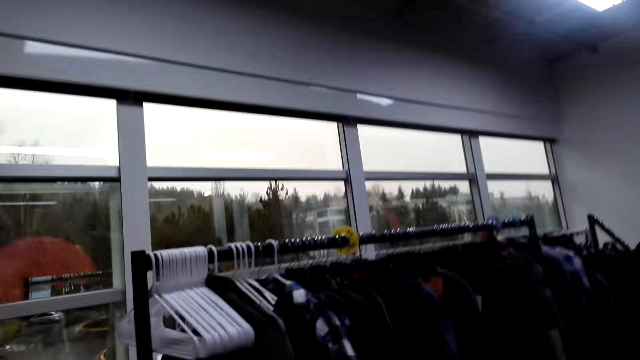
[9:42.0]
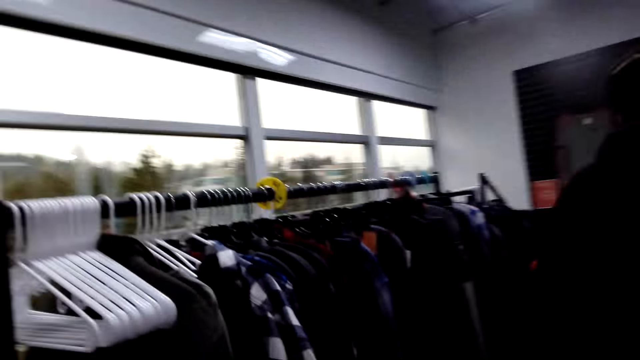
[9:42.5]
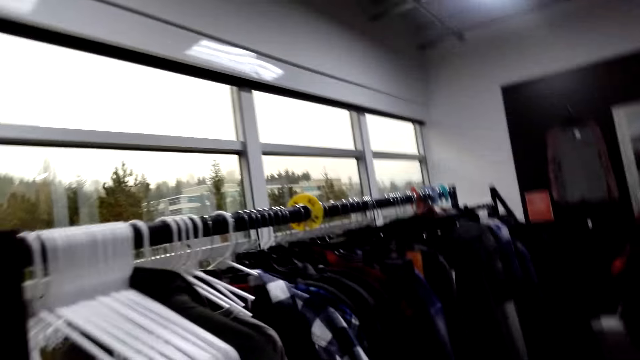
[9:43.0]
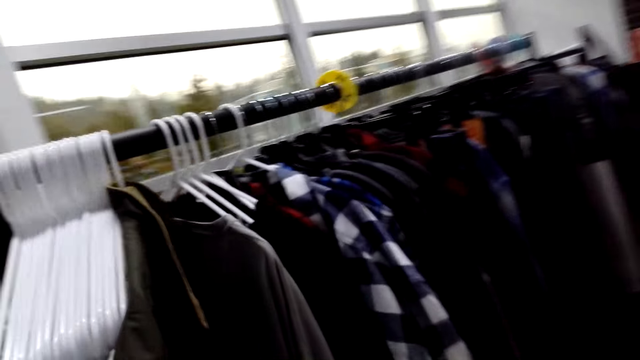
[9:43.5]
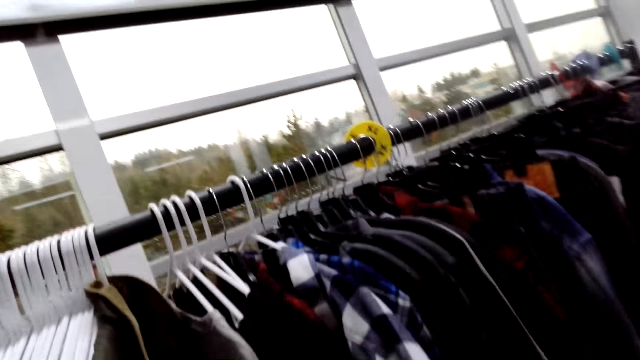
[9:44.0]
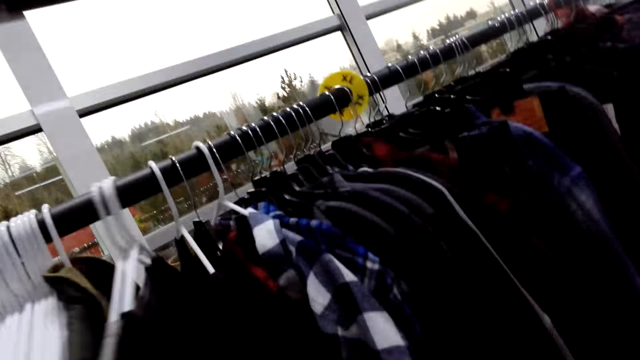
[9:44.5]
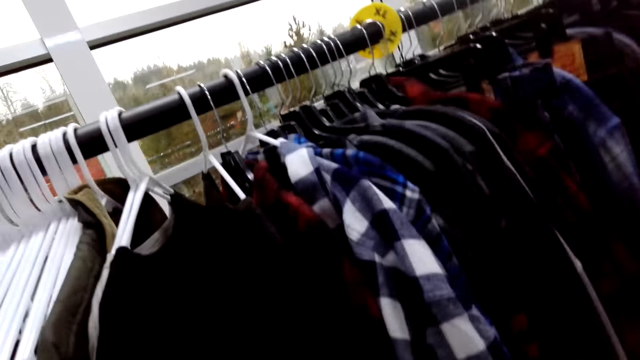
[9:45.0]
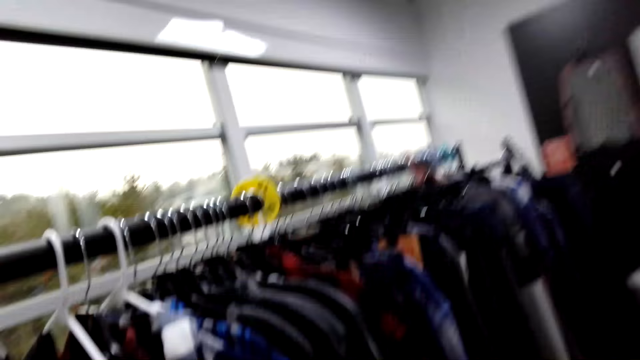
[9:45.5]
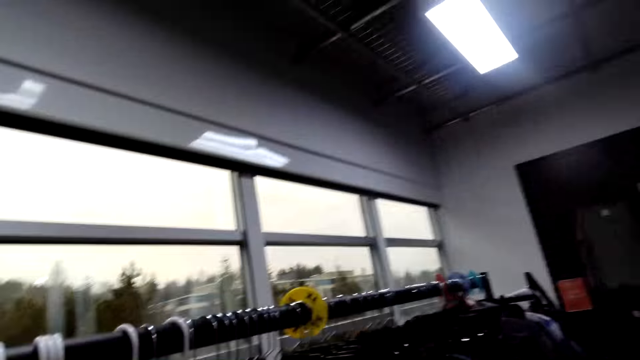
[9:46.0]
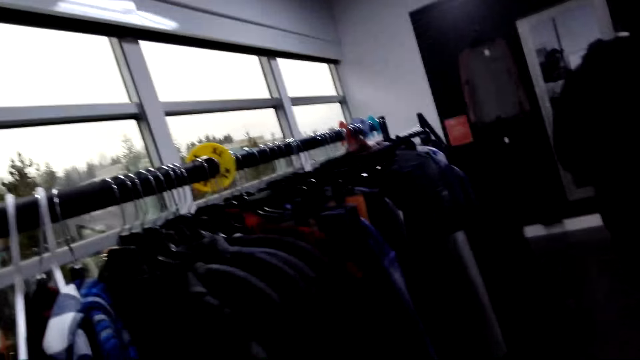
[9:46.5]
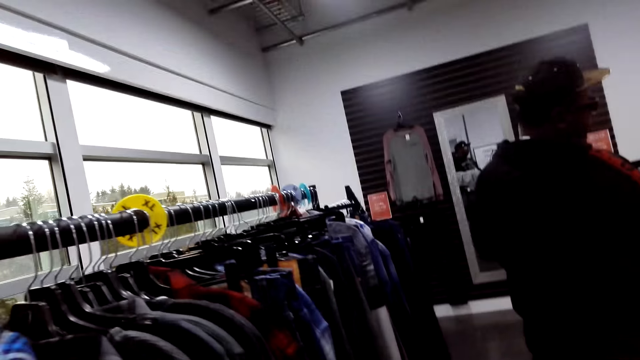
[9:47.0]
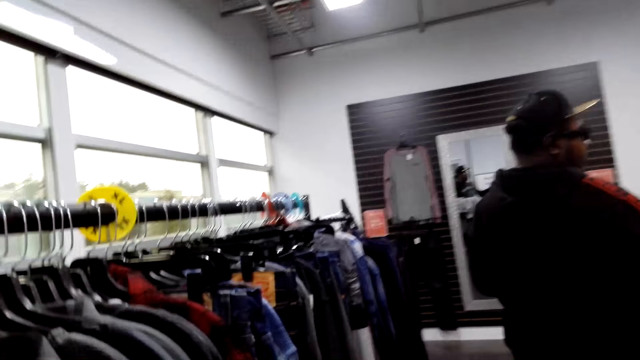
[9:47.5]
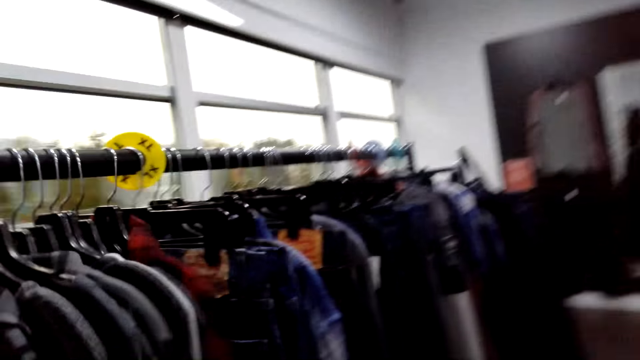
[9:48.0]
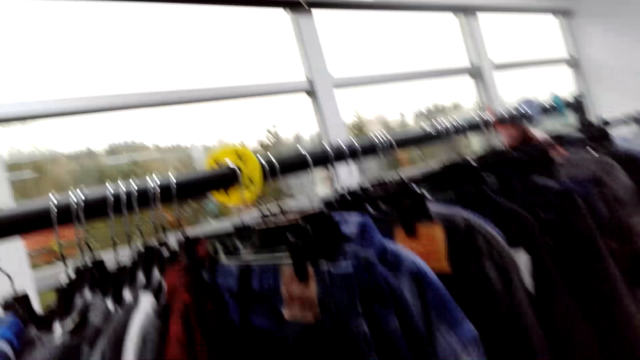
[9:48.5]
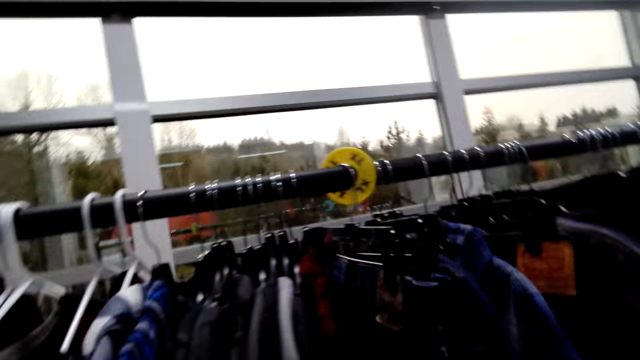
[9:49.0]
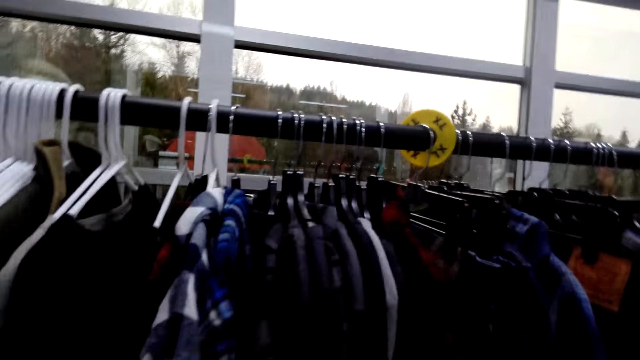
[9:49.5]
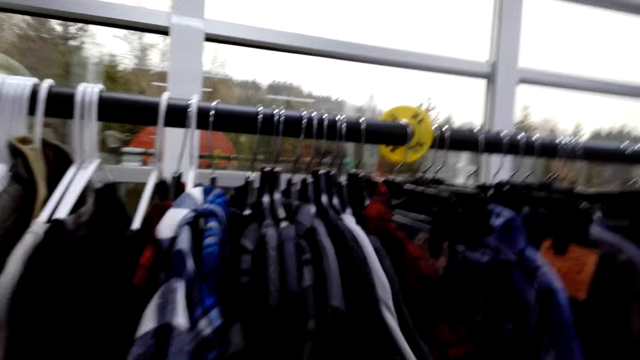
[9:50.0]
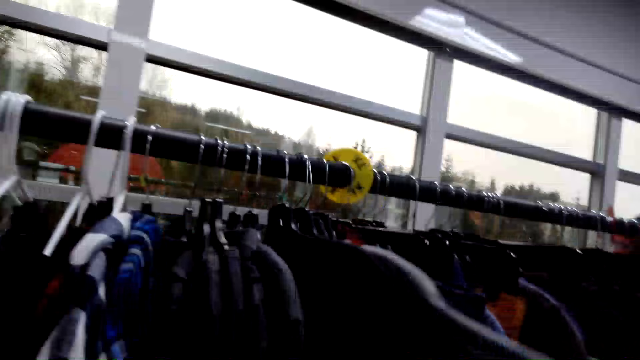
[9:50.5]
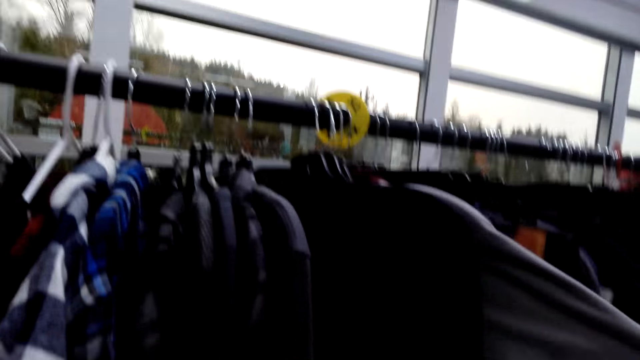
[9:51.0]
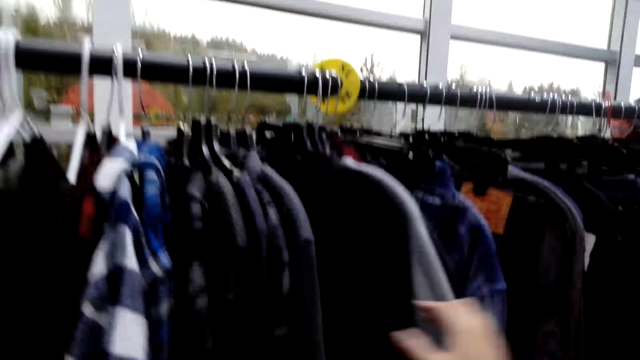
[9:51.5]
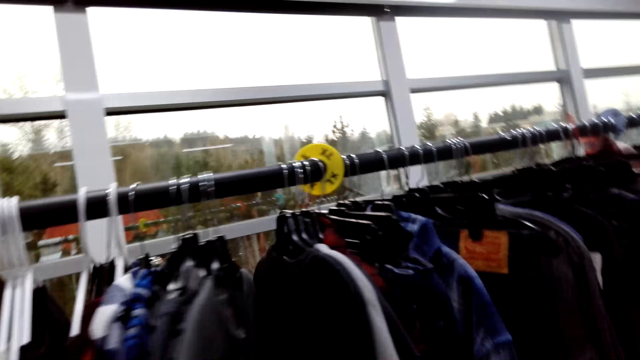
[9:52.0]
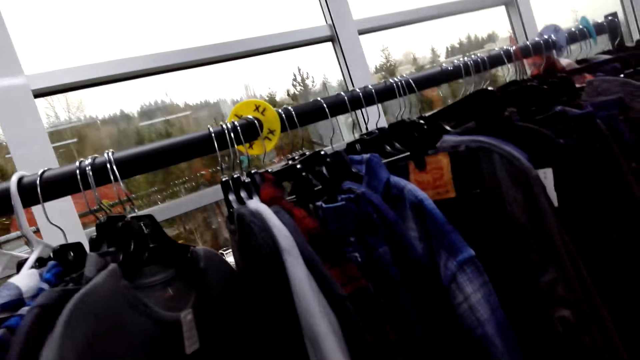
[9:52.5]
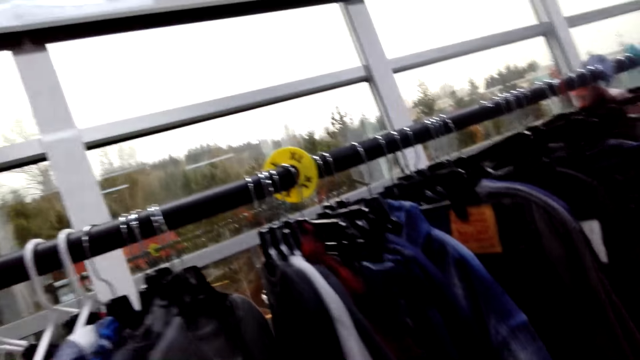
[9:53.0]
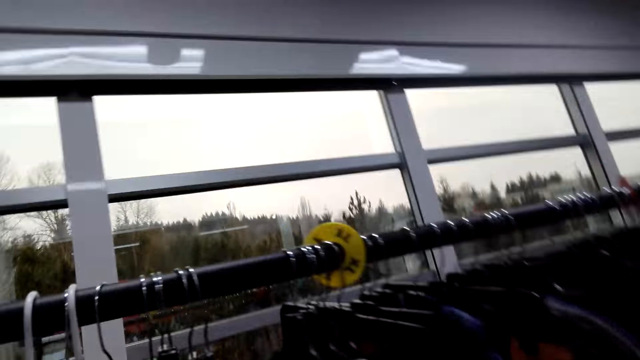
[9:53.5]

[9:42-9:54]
The camera wearer walks around. They move the clothes on the cloth line.

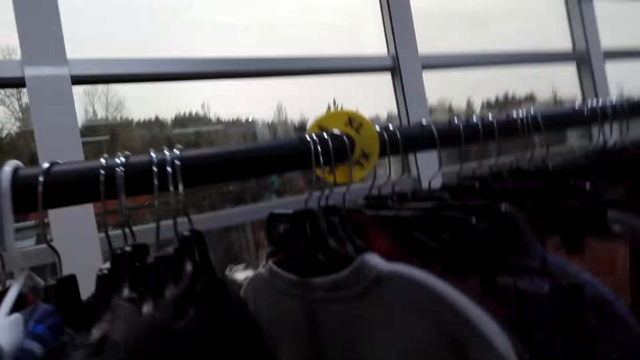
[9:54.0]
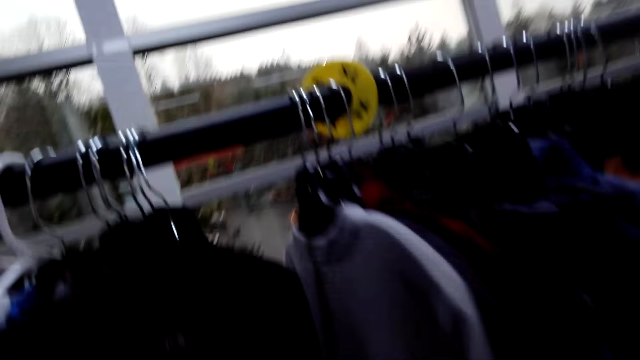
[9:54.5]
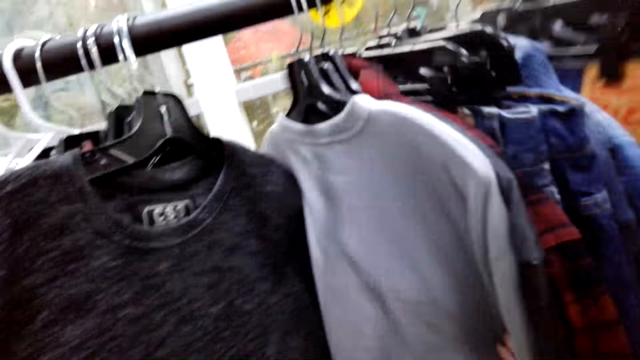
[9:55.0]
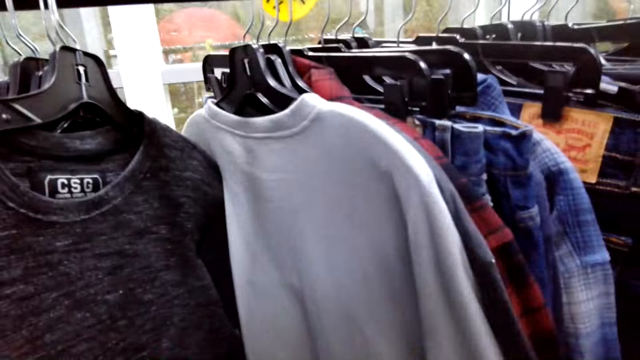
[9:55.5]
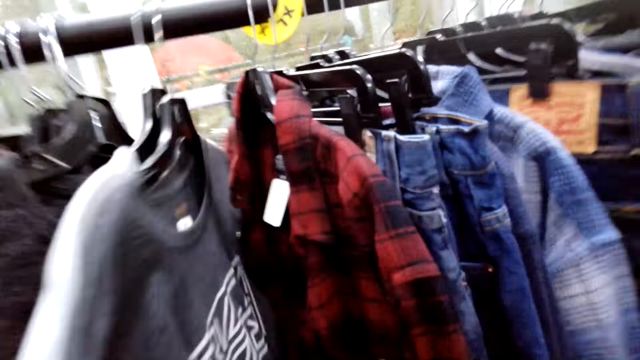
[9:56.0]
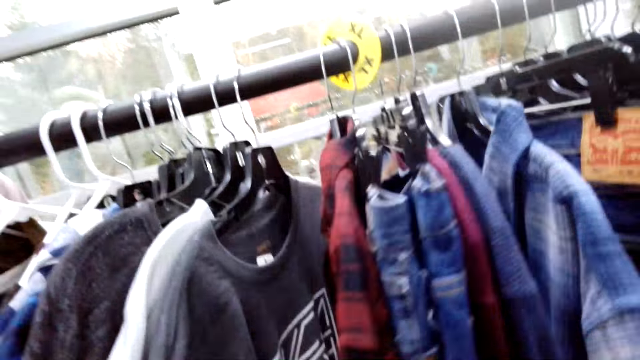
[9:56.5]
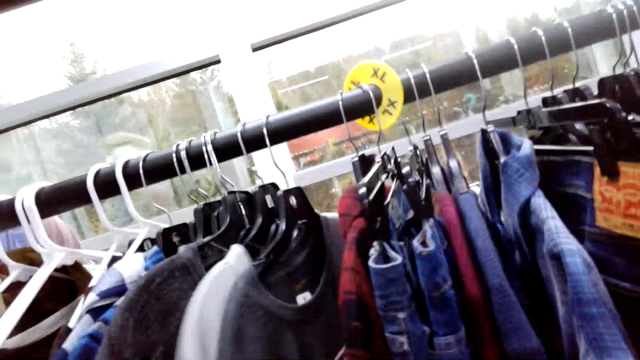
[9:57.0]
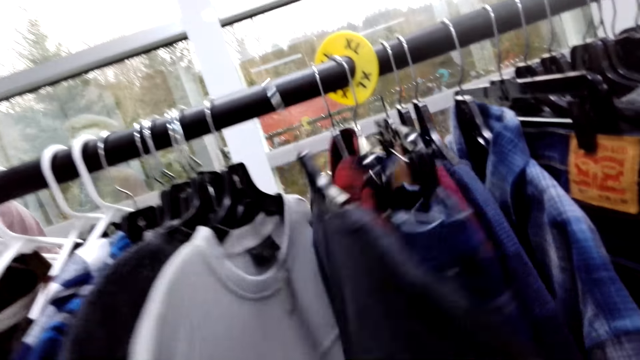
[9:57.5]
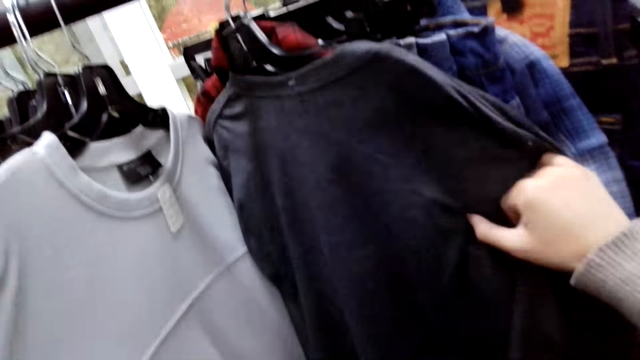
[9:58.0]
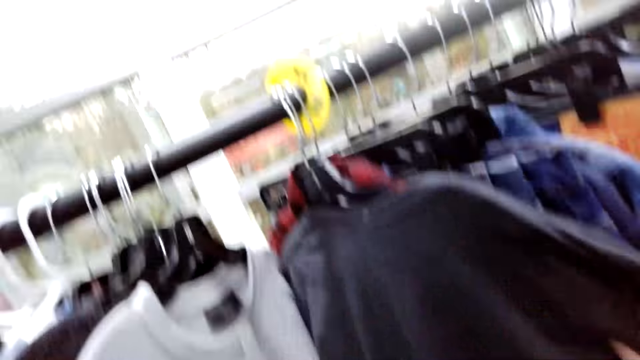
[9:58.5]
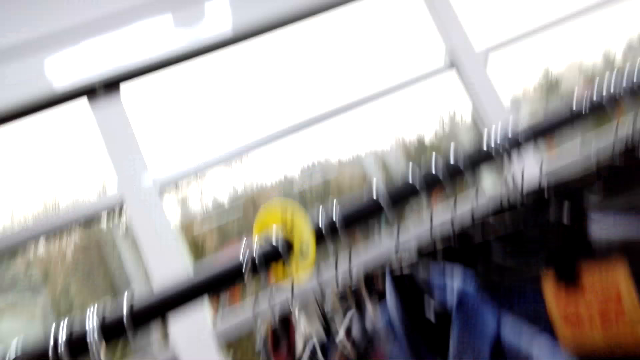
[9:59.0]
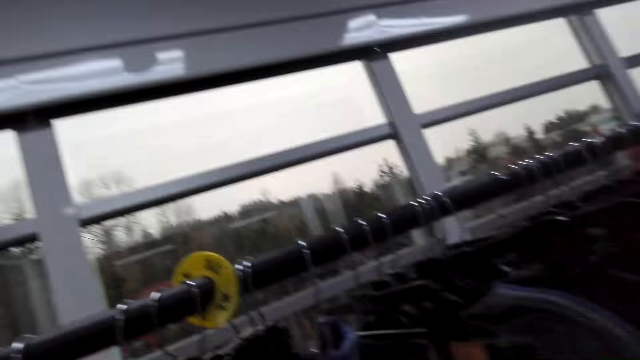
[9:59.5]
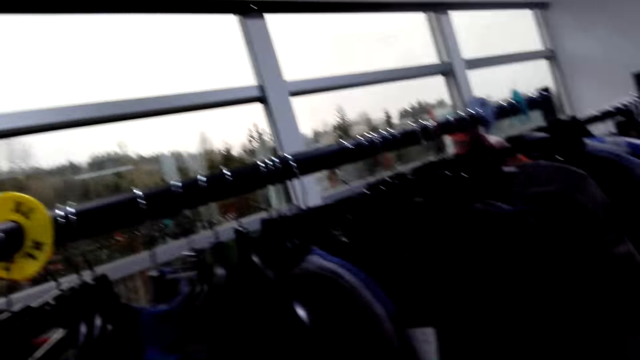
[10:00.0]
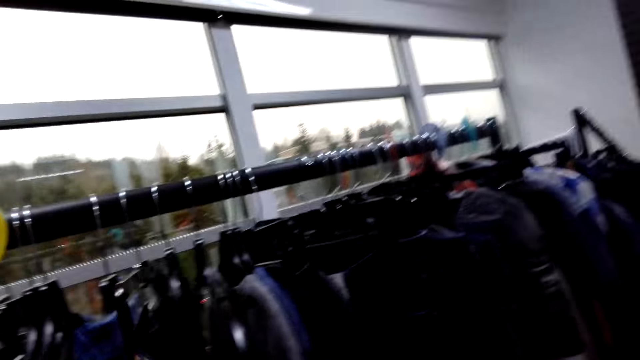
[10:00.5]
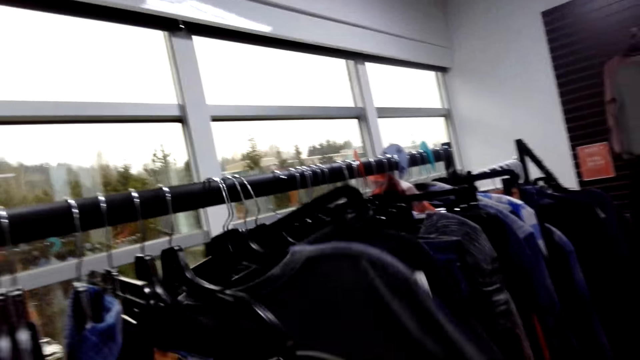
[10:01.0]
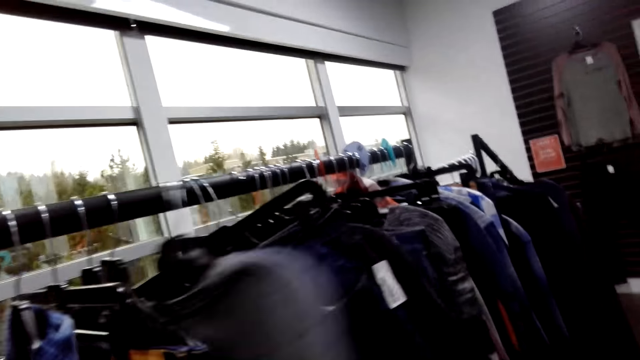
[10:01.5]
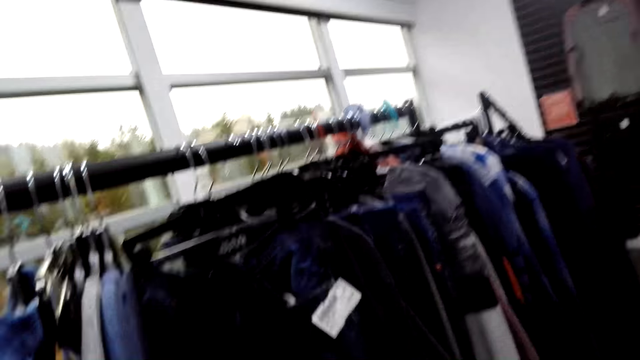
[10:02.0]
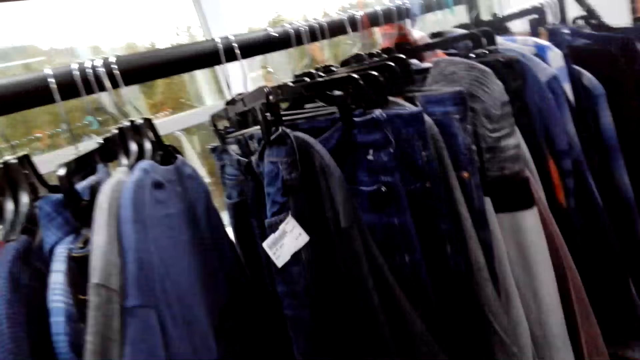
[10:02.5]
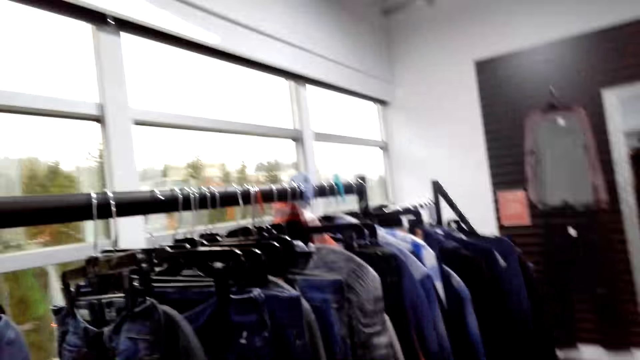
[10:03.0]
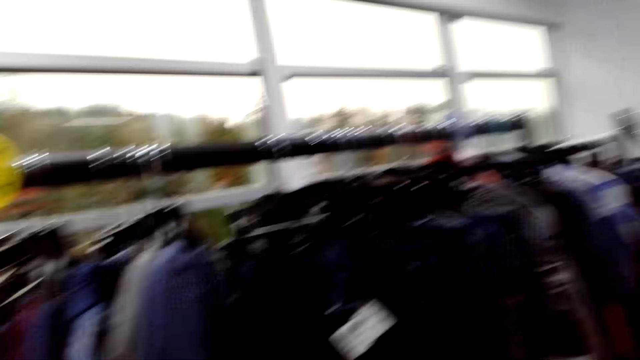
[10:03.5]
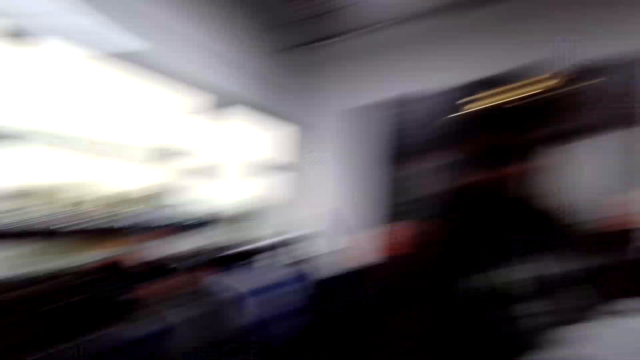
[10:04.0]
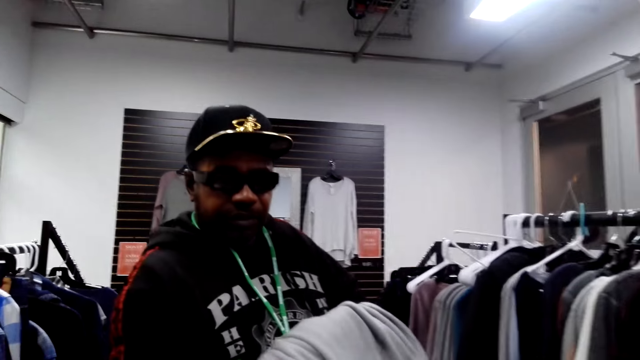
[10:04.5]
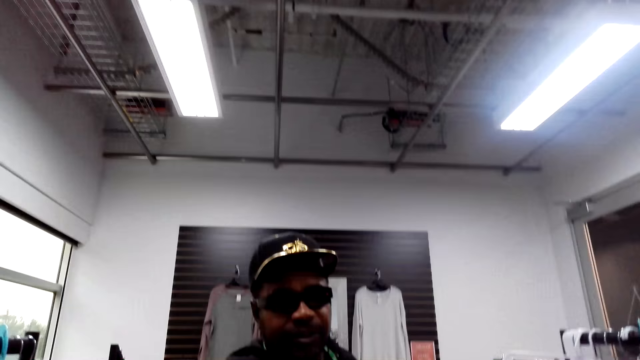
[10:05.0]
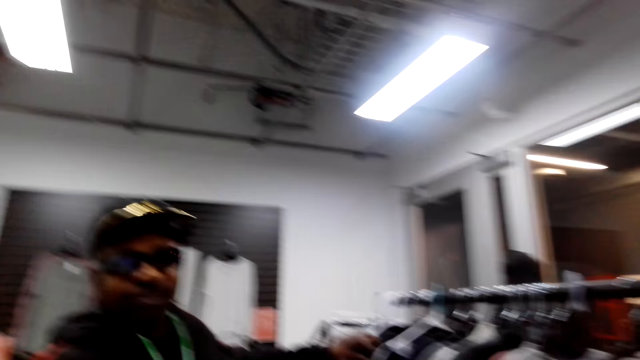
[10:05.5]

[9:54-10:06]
The camera wearer does something.
